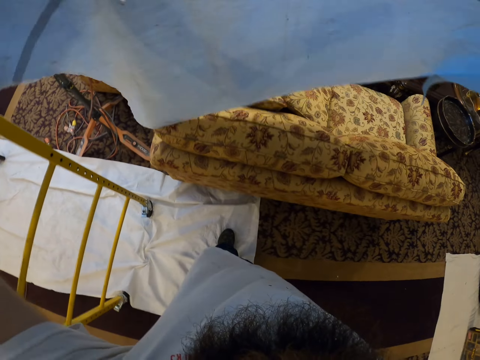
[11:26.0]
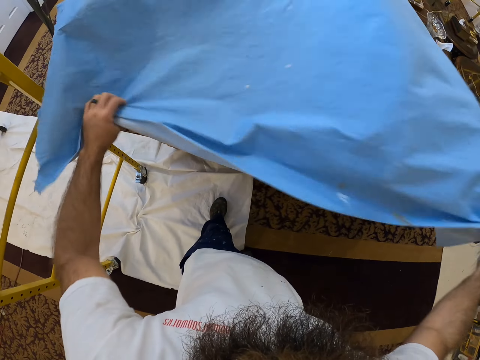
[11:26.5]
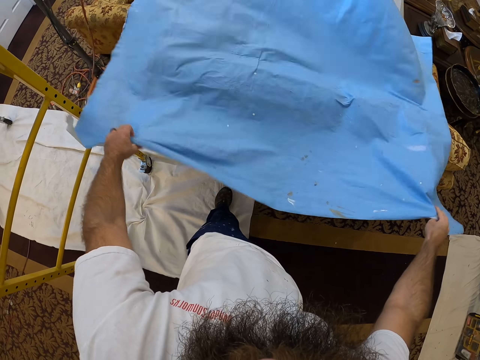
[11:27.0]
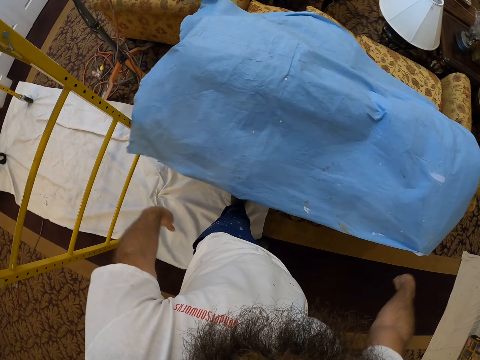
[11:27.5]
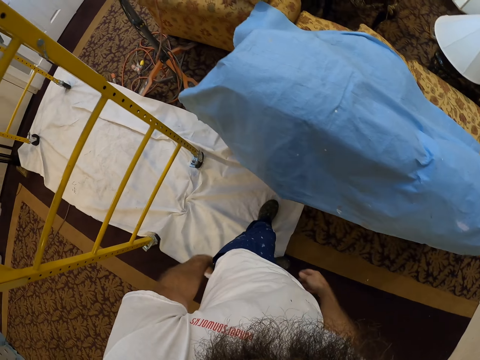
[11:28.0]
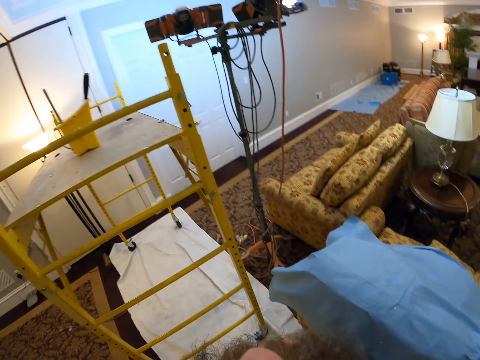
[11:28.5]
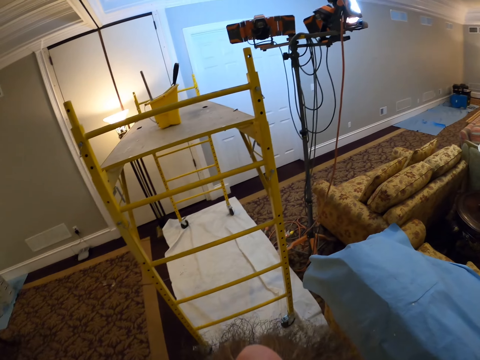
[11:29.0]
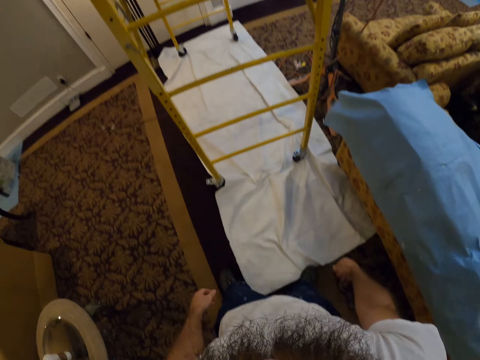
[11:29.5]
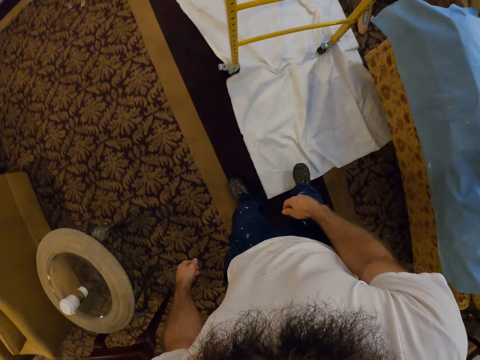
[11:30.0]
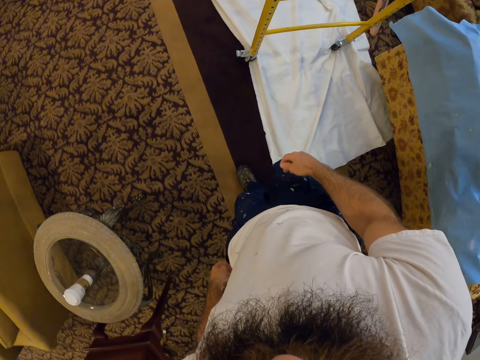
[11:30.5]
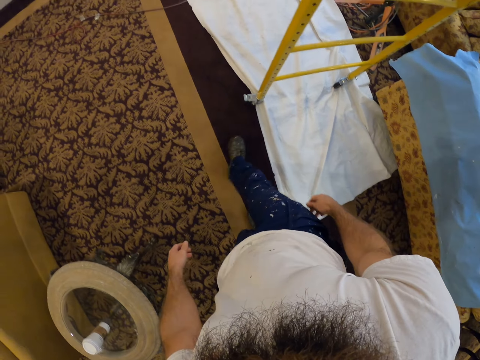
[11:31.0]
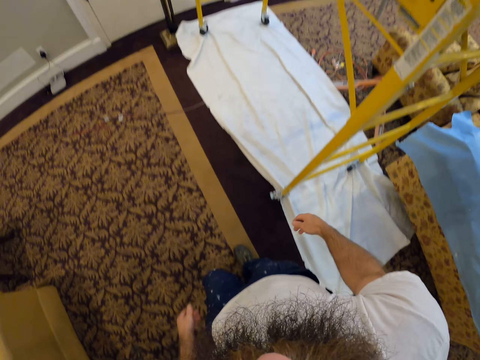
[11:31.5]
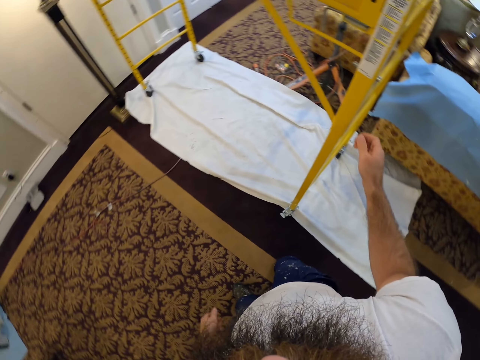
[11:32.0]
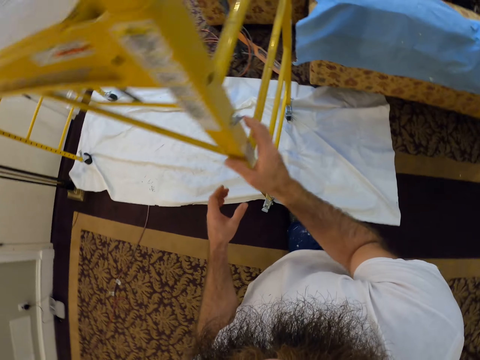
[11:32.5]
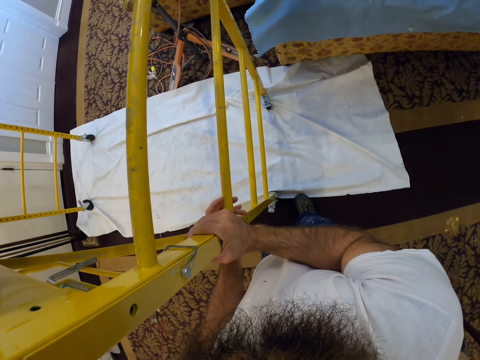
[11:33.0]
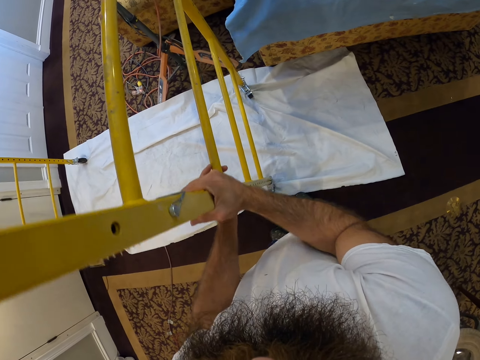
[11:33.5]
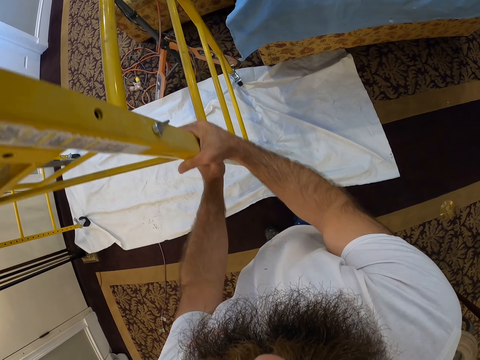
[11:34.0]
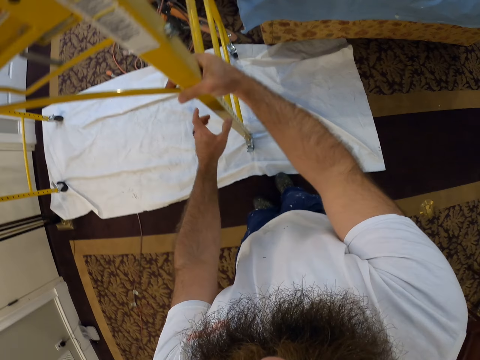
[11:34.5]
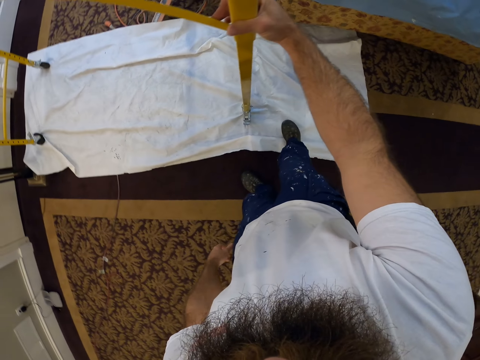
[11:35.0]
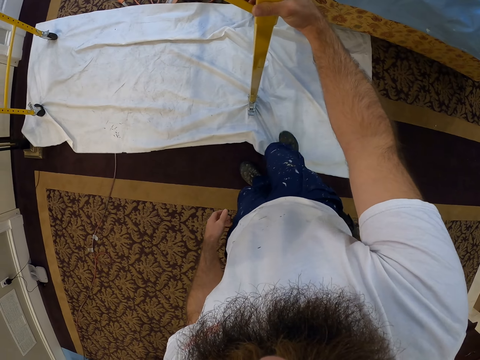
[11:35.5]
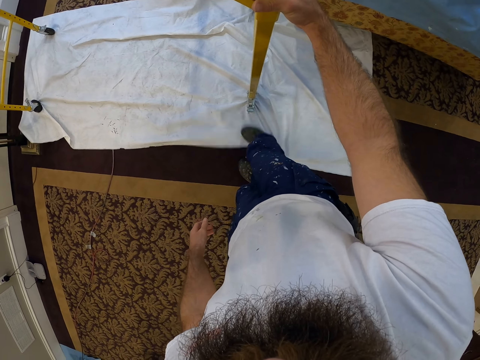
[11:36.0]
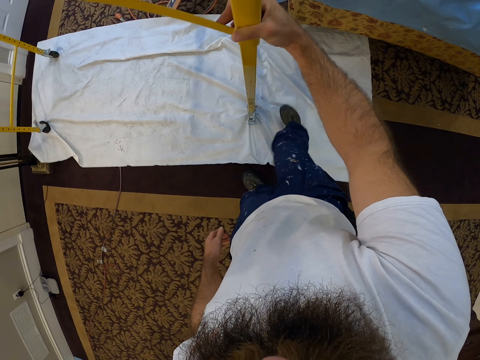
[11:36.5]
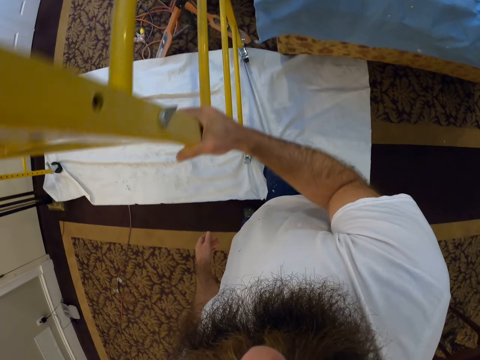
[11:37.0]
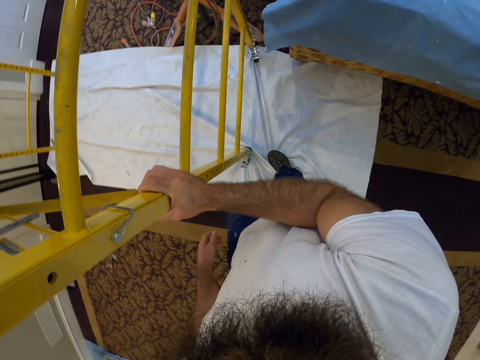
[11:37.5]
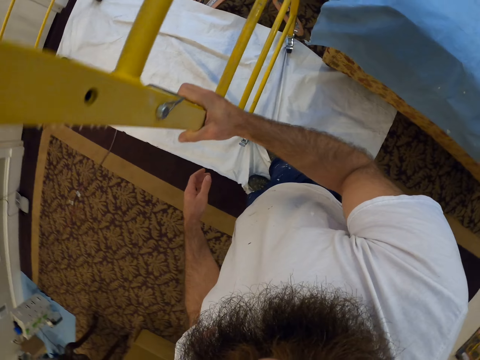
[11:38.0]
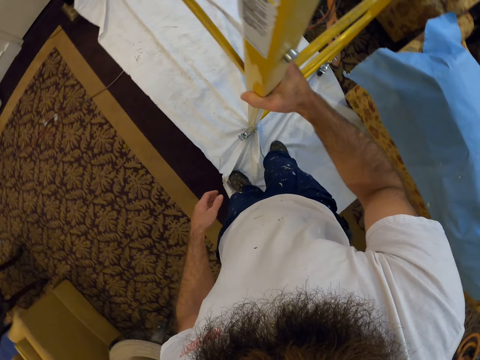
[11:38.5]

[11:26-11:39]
The camera wearer covers the seat with a paper. He places the rubber sheet on a sofa on the floor with both hands. He looks around the room. He adjusts the canvas on the floor with his right leg. He adjusts the scaffold tower on the canvas on the floor with both hands. He moves the ladder. He adjusts the canvas on the floor with his right leg. He moves the paper on the floor. He adjusts the scaffold tower on the canvas on the floor with his right hand.

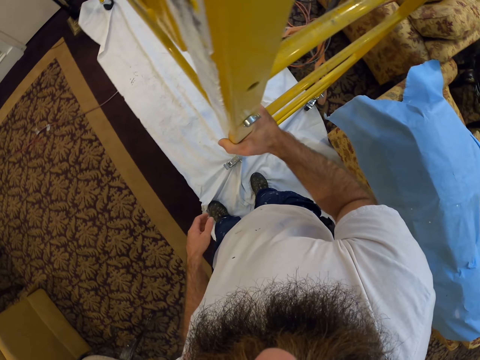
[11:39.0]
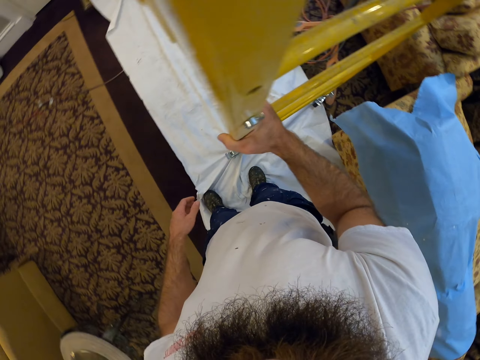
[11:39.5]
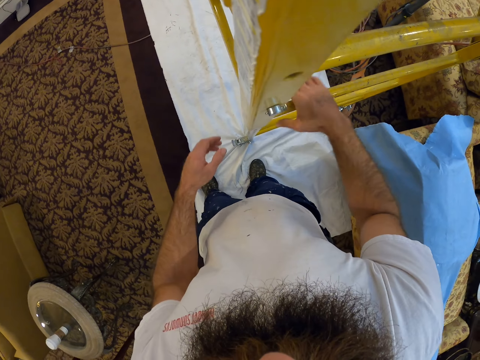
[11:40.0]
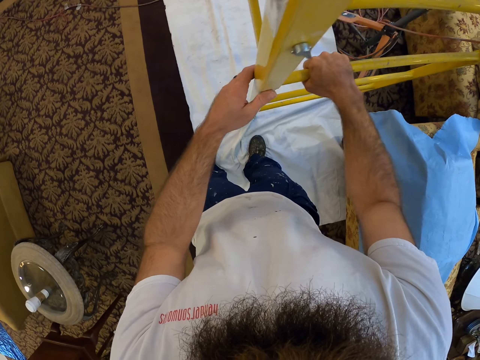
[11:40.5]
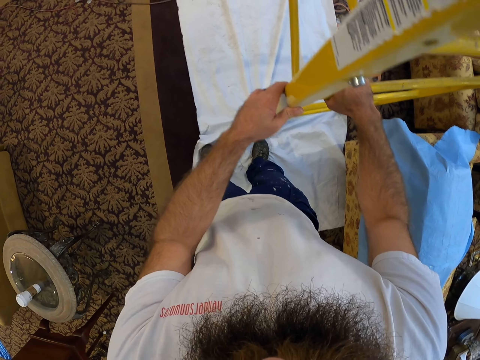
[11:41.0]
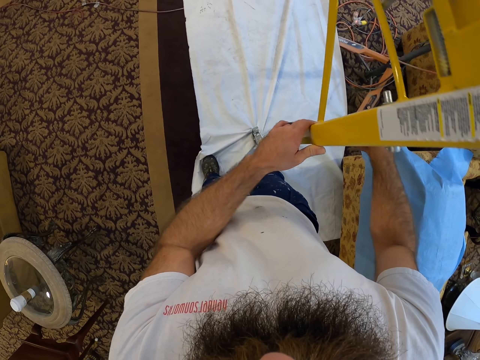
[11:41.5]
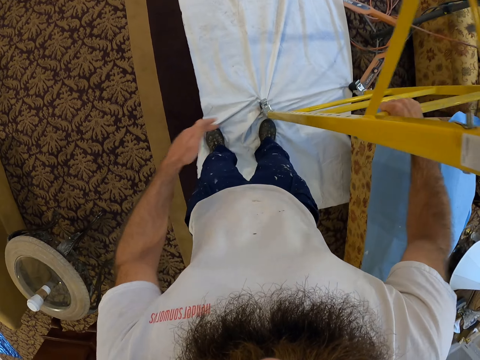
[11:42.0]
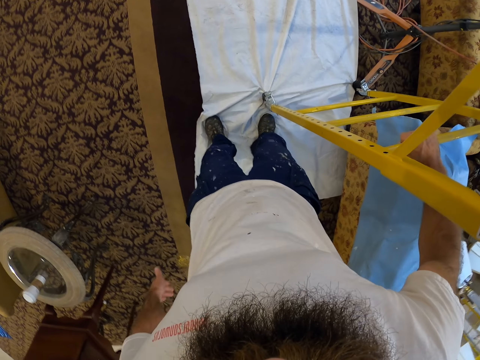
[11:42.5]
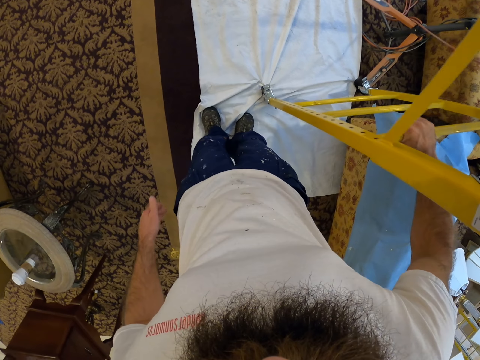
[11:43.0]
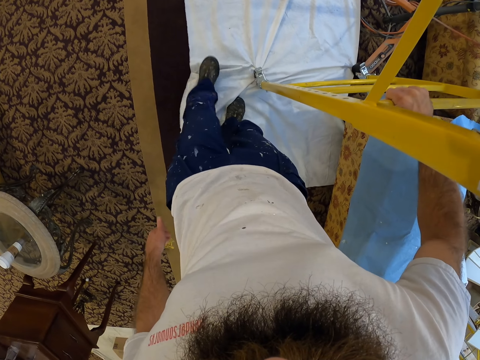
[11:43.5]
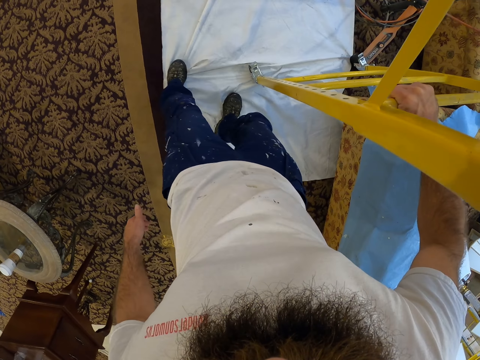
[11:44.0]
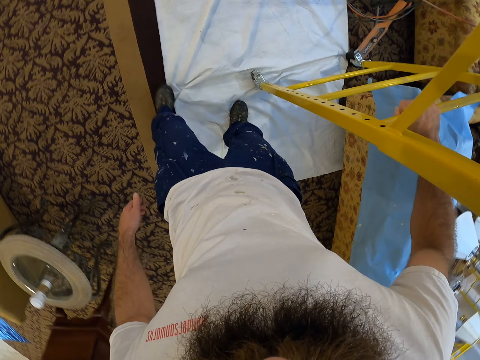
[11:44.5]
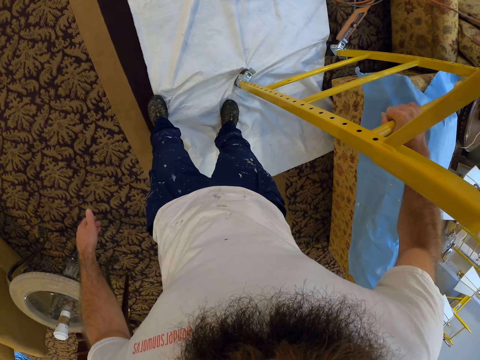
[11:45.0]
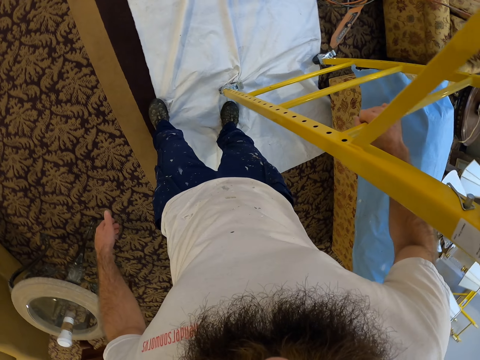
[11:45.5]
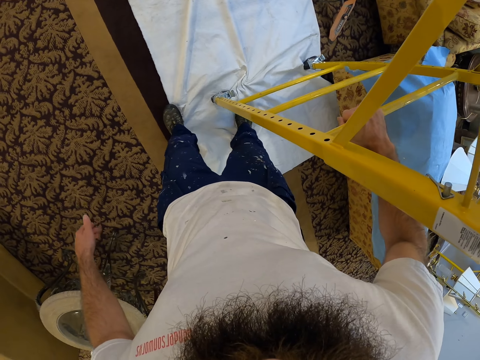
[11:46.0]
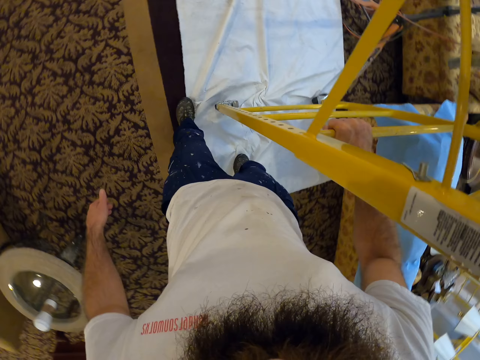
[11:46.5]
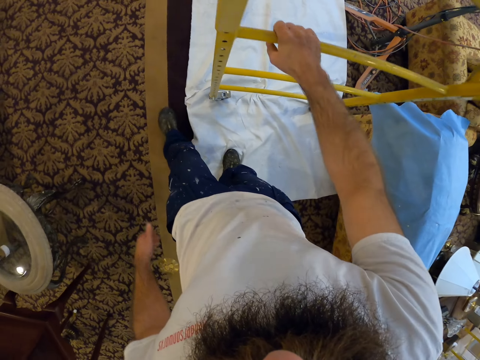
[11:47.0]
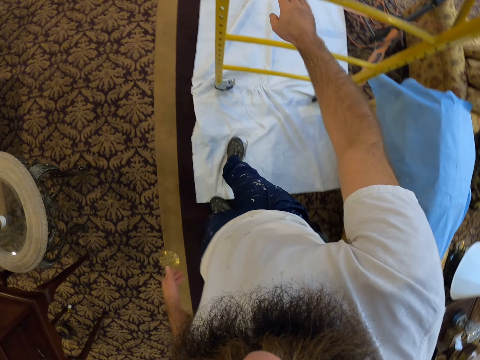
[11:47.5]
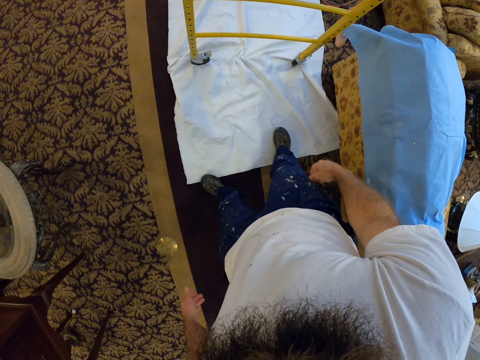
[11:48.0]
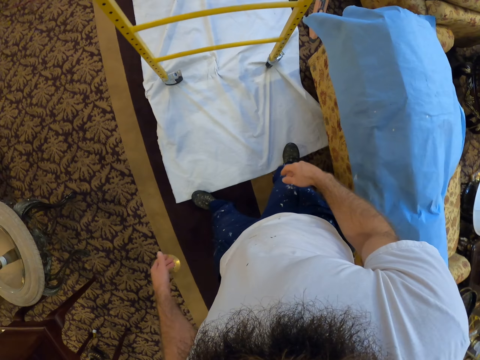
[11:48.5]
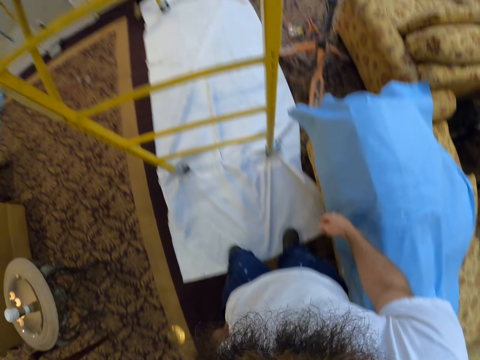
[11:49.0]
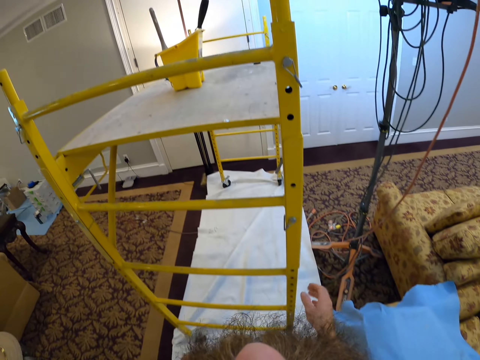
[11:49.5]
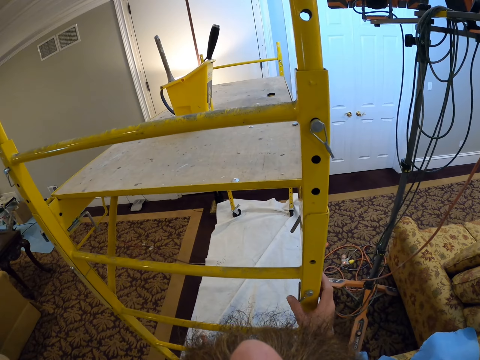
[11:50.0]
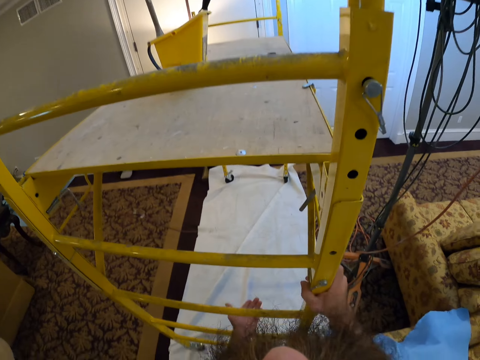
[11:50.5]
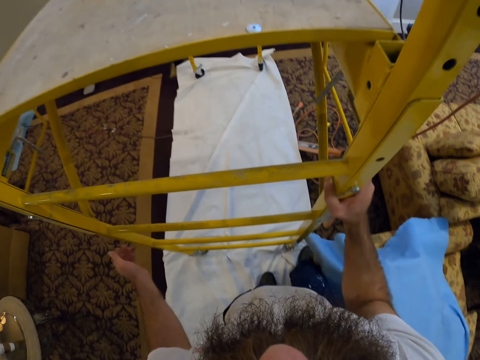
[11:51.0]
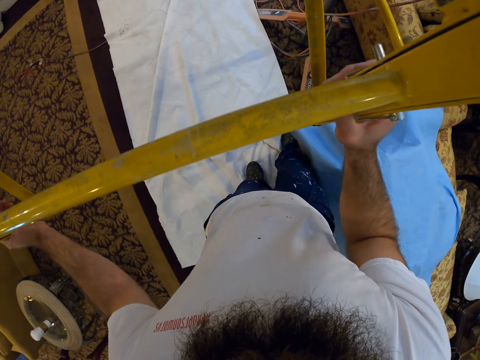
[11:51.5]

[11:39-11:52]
The camera wearer positions the ladder. He adjusts the scaffold tower on the canvas on the floor with both hands. He adjusts the canvas on the floor with his left leg. He moves the paper on the floor. He adjusts the scaffold tower on the canvas on the floor with his right hand. He positions the ladder. He adjusts the canvas on the floor with his right leg. He moves the paper on the floor. He positions the ladder. He adjusts the scaffold tower on the canvas on the floor with both hands.
